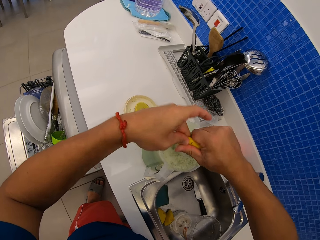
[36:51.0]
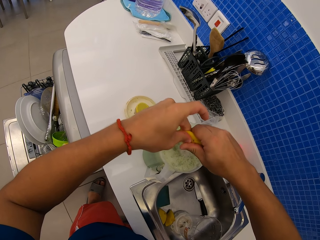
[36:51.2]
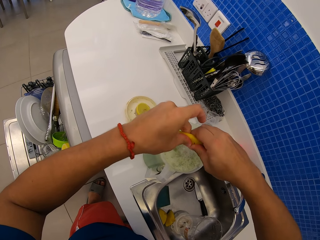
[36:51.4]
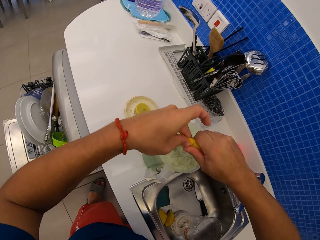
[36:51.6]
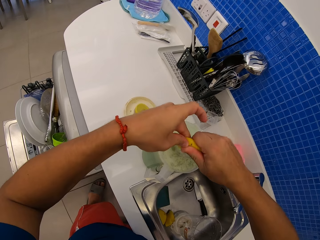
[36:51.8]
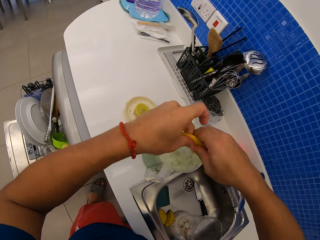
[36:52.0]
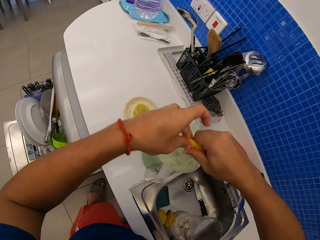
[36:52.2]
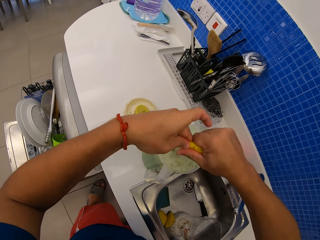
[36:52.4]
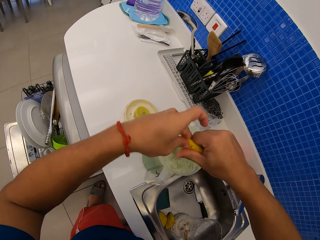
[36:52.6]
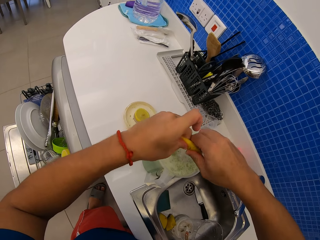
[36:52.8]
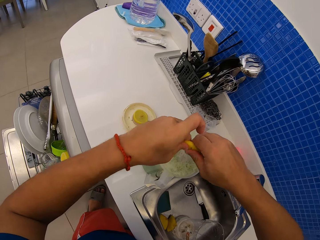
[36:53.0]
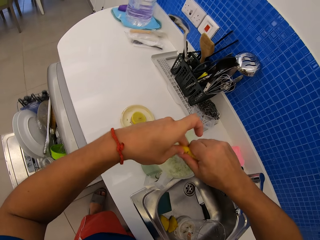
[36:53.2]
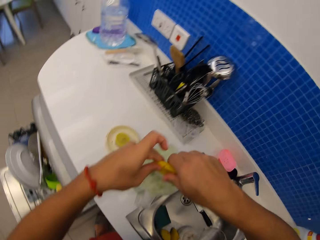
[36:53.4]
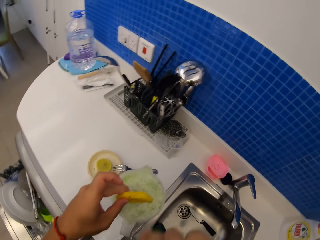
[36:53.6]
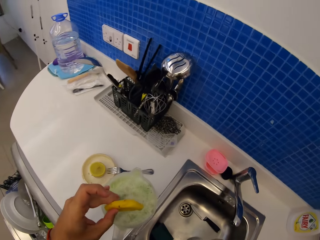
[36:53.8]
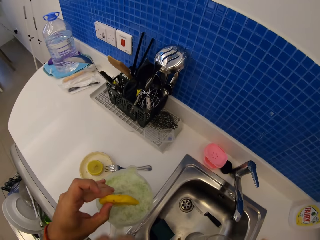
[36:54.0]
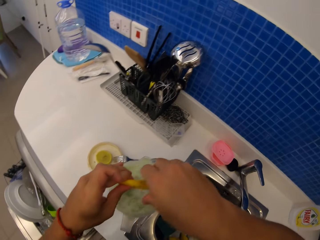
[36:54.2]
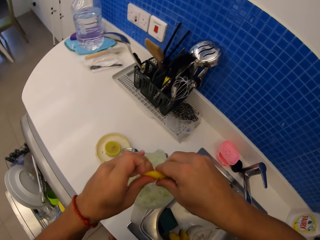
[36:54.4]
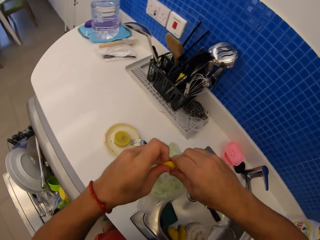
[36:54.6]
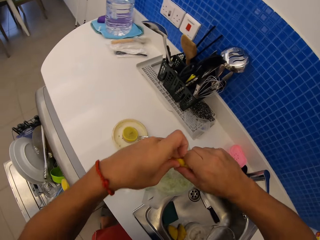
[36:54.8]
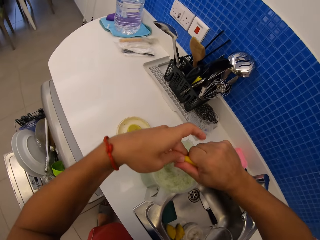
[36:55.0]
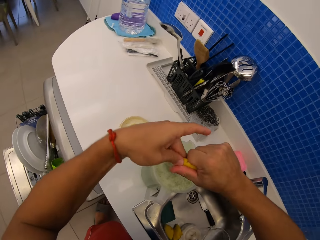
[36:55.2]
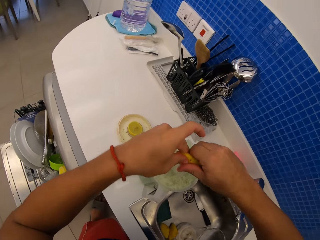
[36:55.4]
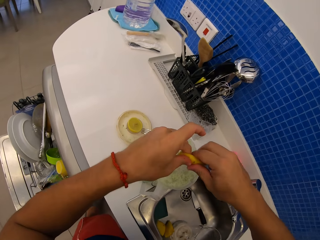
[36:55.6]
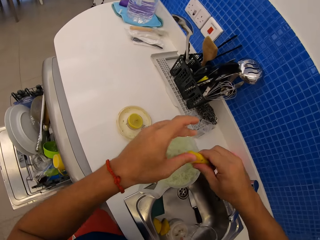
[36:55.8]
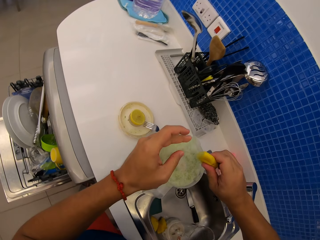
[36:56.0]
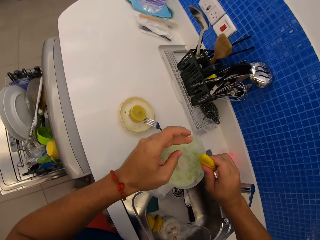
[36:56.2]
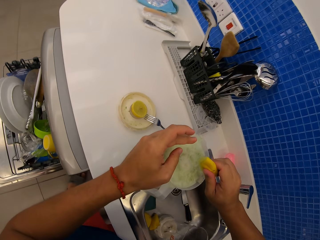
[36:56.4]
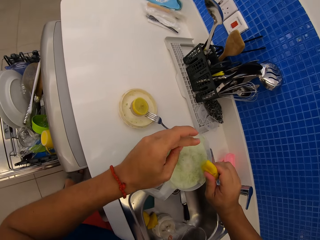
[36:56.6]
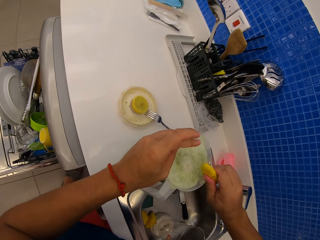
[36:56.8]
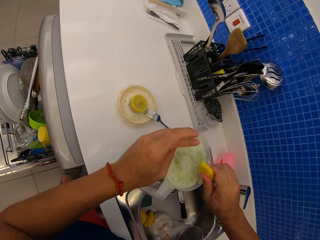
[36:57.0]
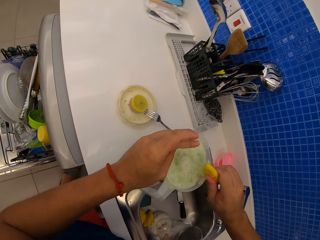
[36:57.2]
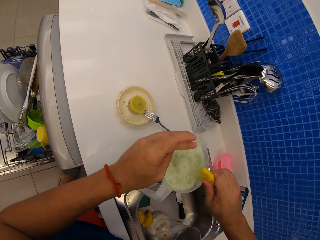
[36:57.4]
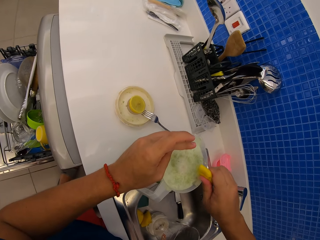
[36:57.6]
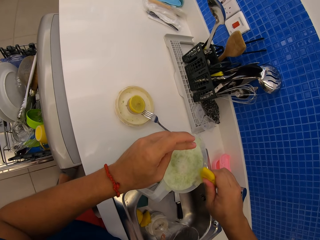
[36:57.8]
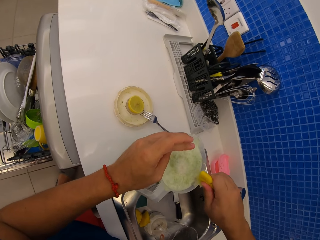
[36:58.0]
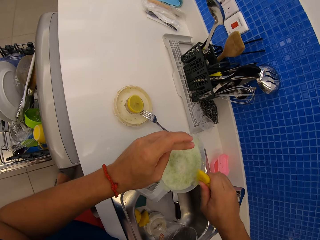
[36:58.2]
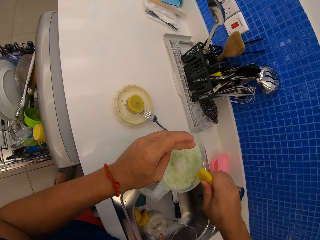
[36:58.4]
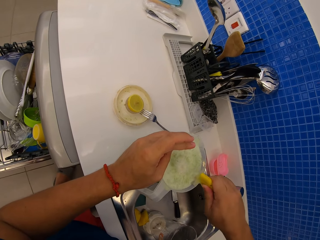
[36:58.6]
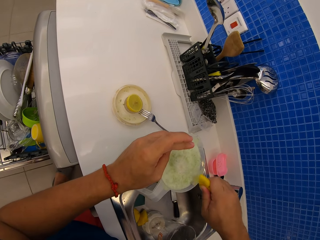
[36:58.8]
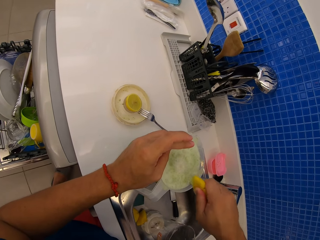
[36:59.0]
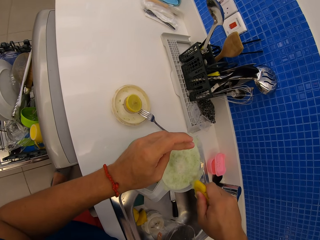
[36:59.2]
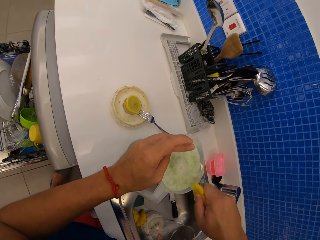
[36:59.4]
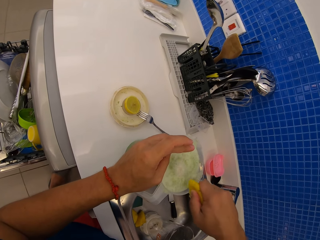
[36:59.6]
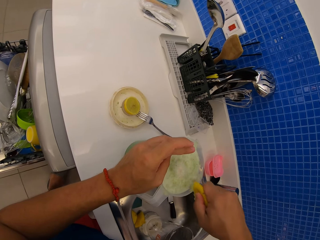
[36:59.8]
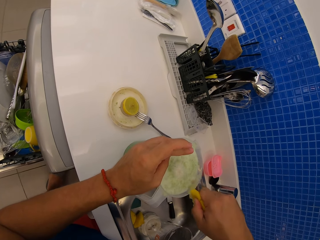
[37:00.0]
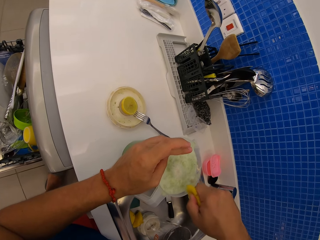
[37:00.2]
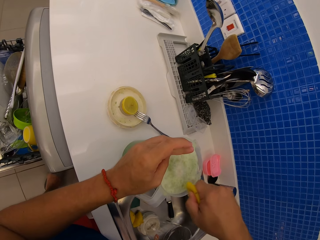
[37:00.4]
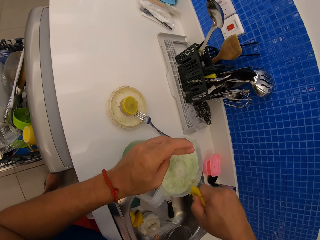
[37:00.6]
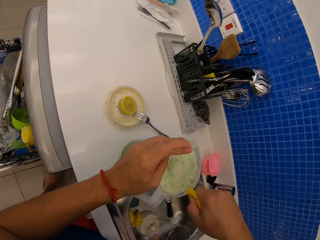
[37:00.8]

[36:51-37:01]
The camera wearer swings the right hand. They touch something. They squeeze the orange with both hands. They swing both hands. They lean a hand on the blender mug. They squeeze an orange on the blender mug.

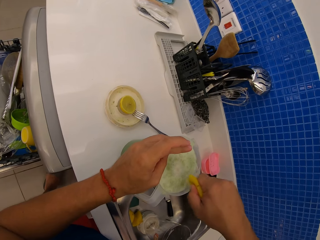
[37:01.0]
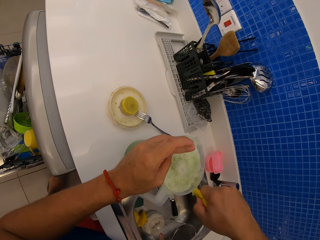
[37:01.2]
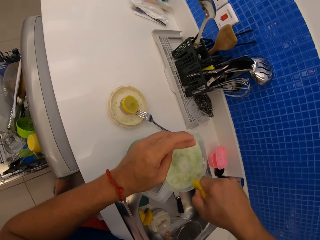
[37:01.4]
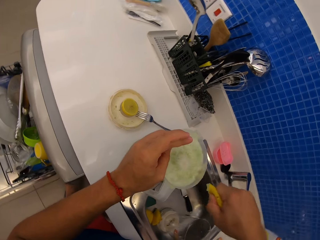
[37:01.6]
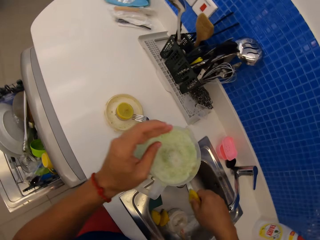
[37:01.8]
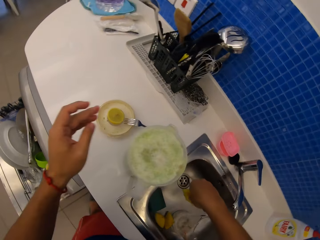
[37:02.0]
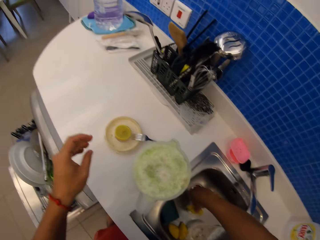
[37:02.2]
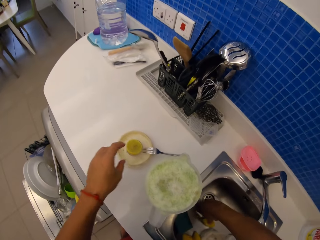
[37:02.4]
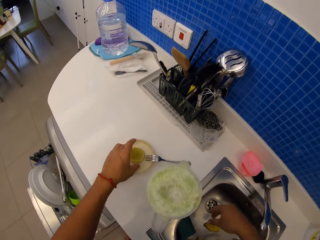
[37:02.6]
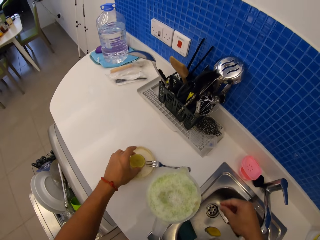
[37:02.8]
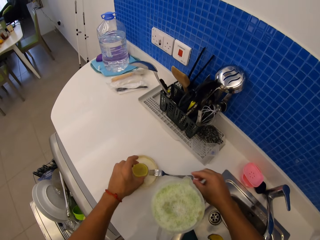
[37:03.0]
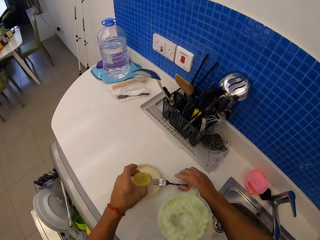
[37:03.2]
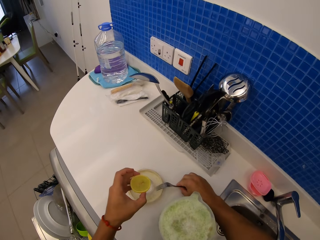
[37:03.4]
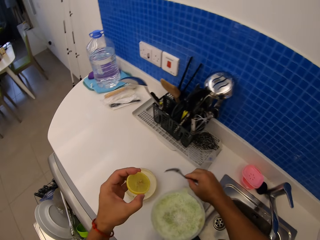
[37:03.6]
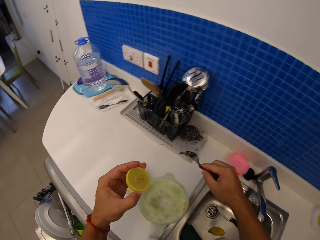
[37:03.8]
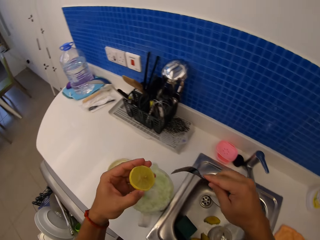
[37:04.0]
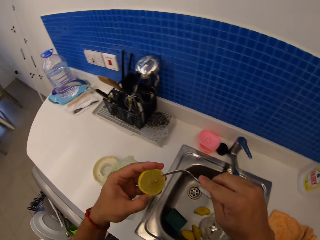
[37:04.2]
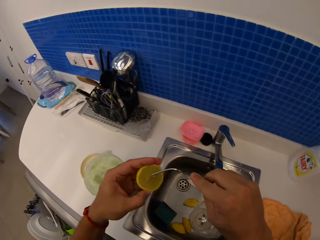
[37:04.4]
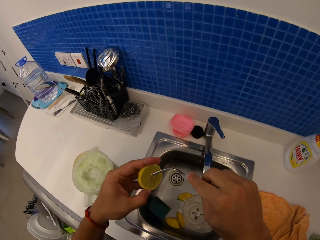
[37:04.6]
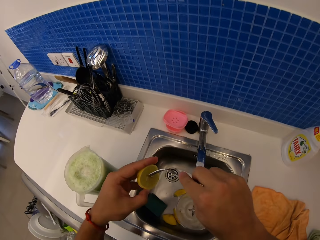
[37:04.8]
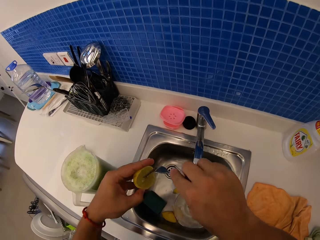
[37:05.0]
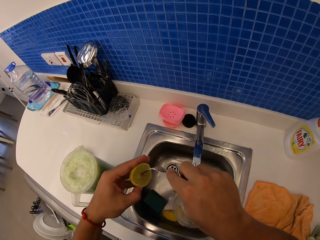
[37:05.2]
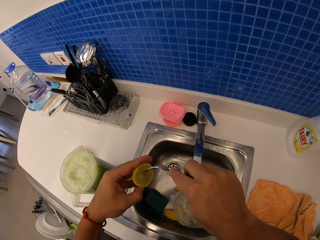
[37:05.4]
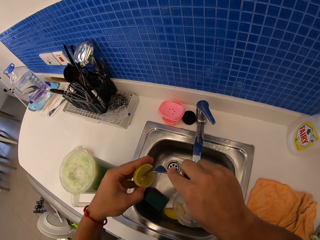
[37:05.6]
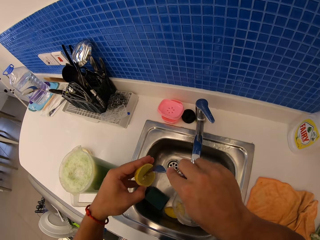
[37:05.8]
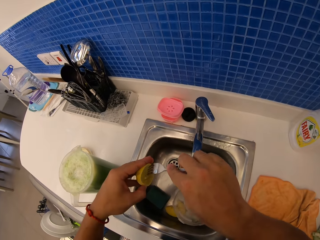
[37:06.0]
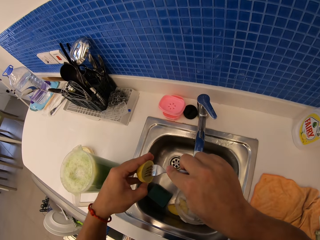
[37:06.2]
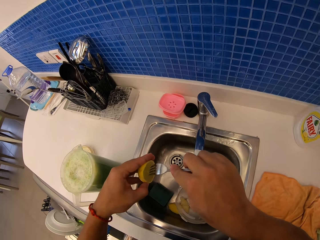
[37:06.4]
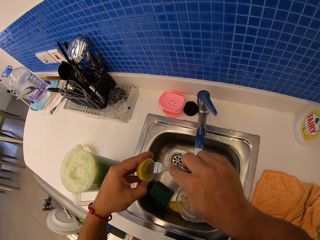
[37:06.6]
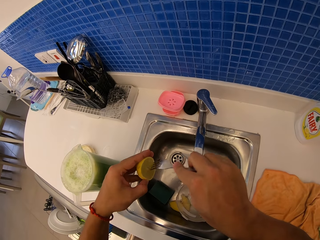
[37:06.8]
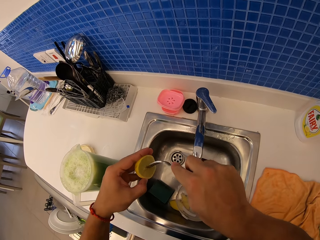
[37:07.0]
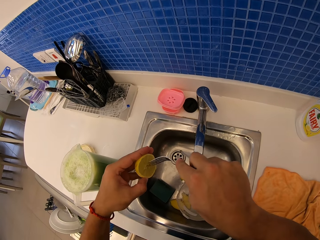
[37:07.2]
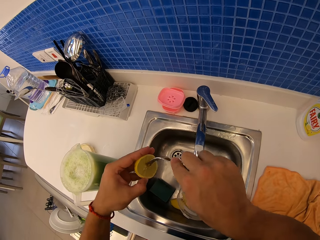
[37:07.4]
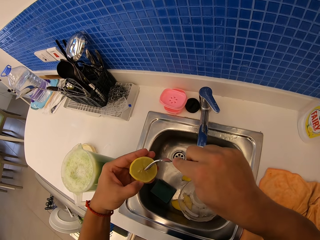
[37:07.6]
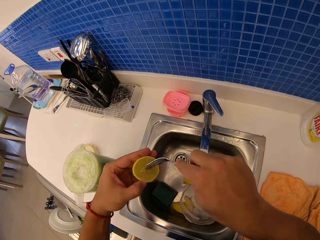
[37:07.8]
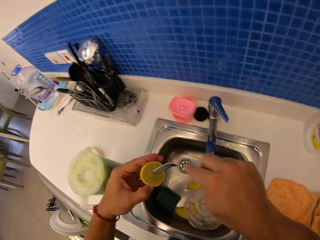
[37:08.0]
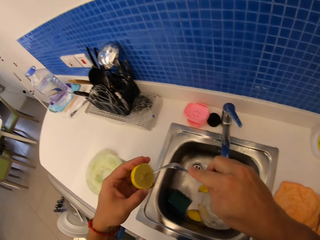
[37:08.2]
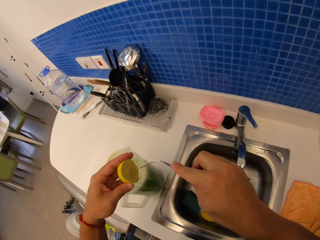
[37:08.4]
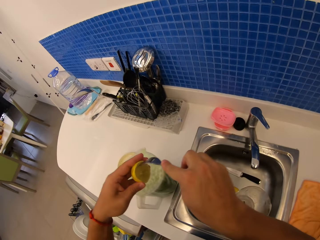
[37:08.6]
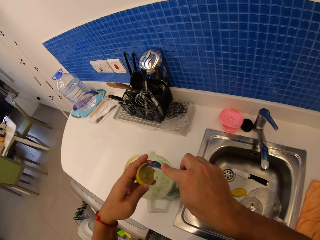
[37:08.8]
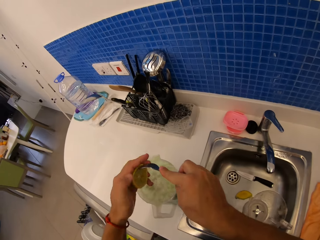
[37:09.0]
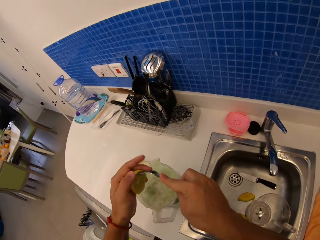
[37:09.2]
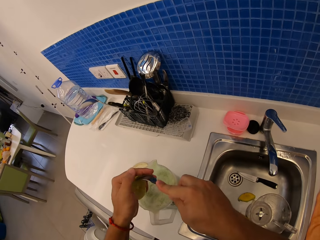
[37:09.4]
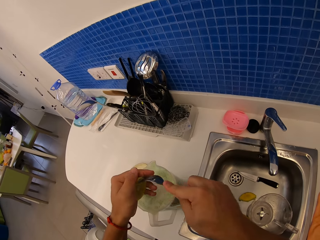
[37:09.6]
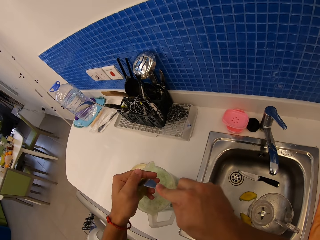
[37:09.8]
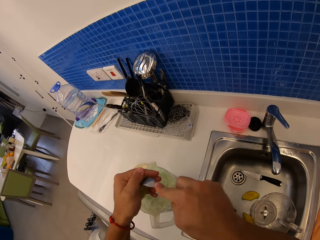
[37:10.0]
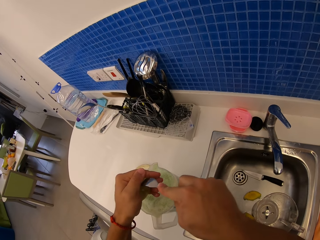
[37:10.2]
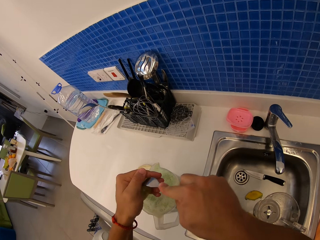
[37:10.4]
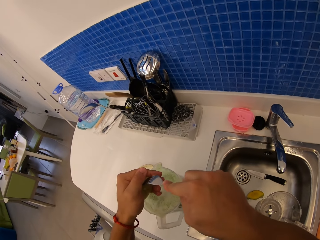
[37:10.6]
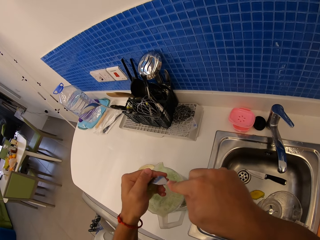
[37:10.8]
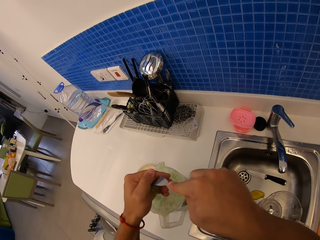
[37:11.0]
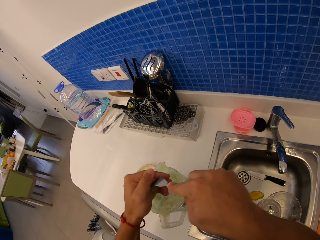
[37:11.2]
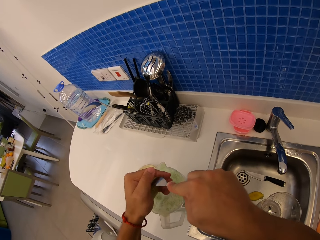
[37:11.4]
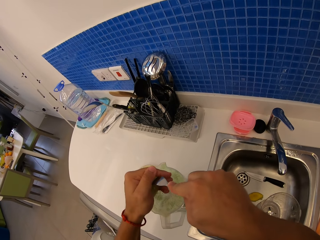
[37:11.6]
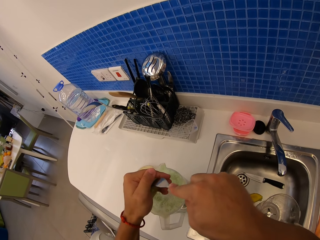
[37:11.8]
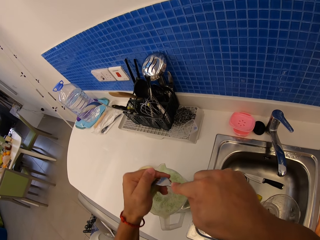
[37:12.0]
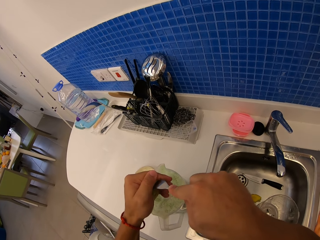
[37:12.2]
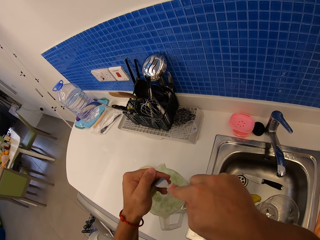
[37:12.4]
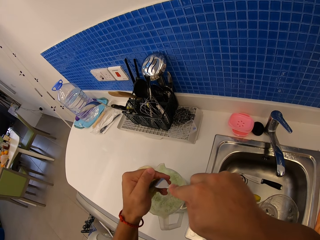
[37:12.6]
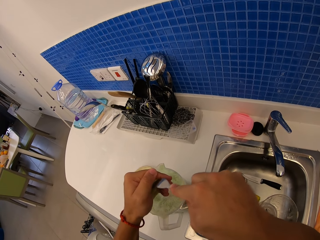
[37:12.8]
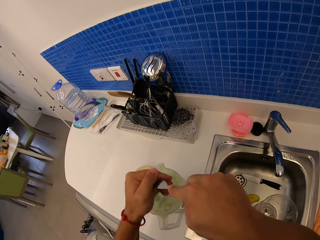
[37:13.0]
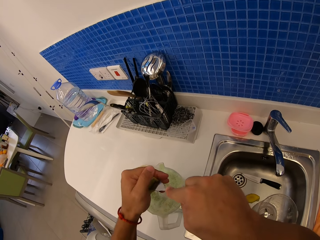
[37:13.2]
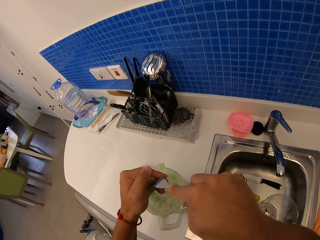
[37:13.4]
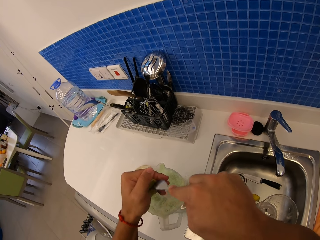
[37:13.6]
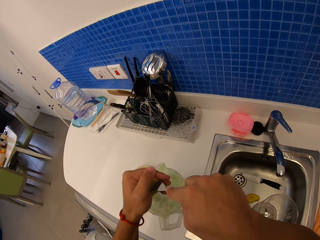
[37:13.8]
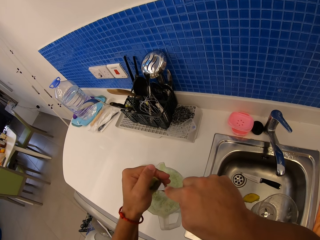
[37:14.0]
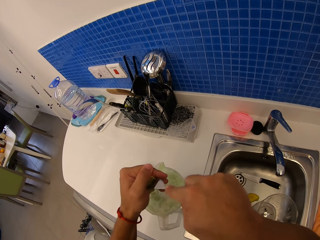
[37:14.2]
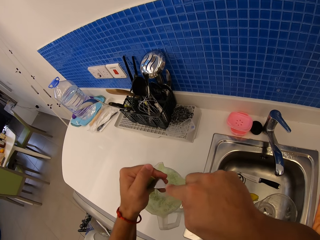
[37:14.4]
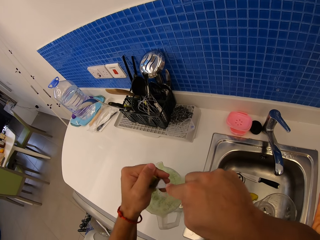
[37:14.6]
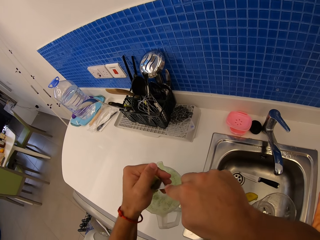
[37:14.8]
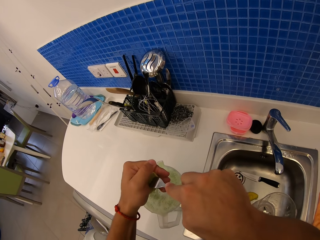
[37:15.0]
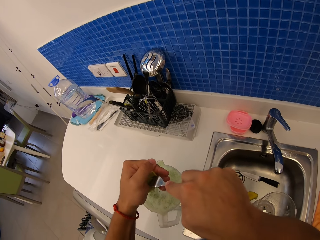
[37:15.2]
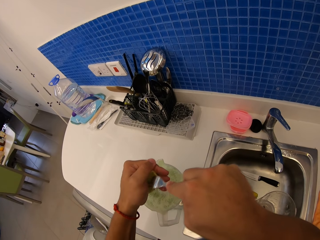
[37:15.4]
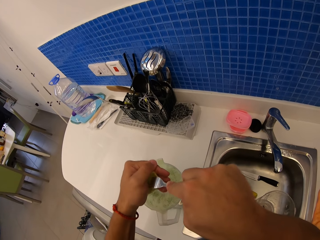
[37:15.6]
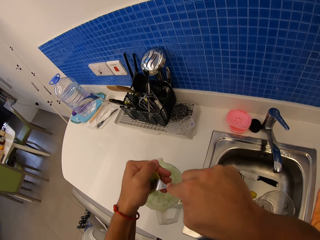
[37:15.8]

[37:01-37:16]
The camera wearer drops an orange peel in the sink. They swing the left hand, pick an orange or lemon, swing the right hand, and pick a fork. They remove a seed from the orange using the fork. They swing both hands. They remove juice from the orange using the fork. They pierce the lemon with the fork.
